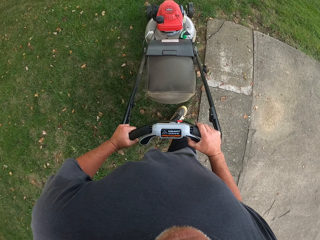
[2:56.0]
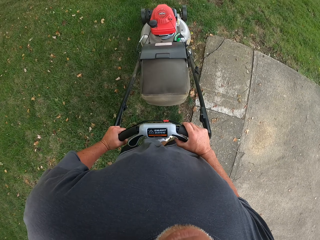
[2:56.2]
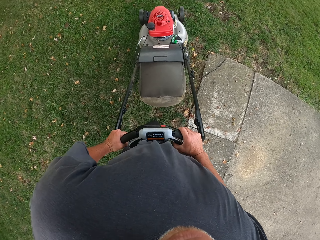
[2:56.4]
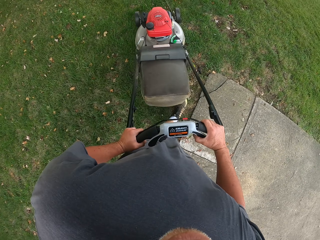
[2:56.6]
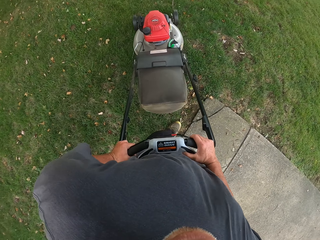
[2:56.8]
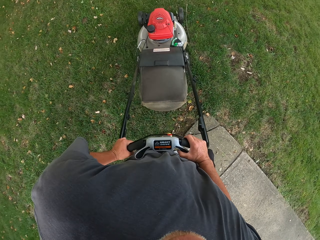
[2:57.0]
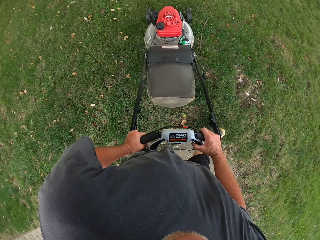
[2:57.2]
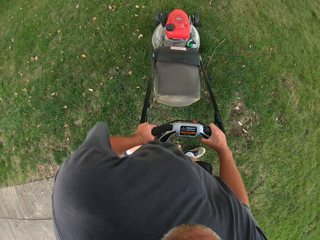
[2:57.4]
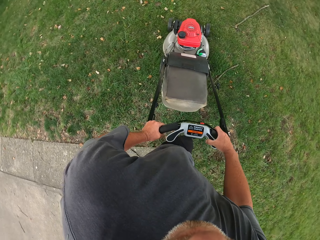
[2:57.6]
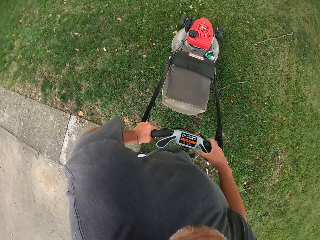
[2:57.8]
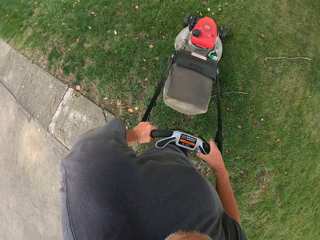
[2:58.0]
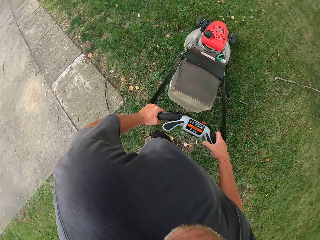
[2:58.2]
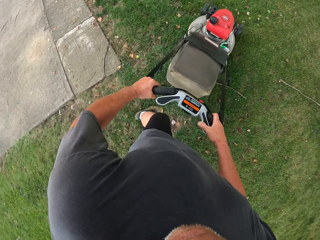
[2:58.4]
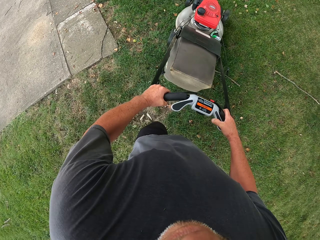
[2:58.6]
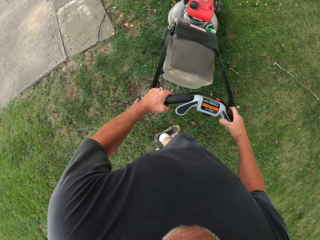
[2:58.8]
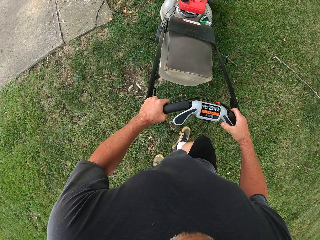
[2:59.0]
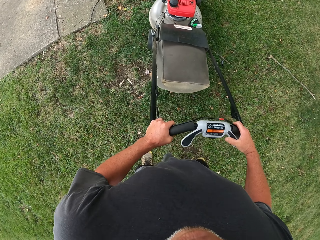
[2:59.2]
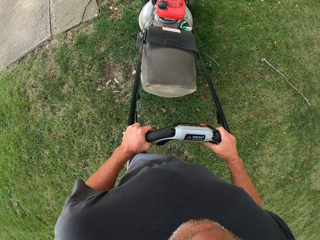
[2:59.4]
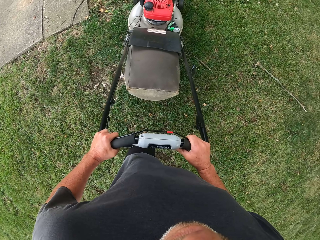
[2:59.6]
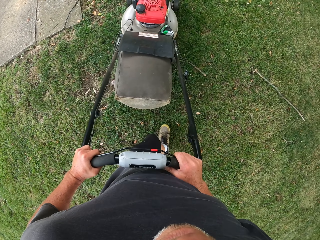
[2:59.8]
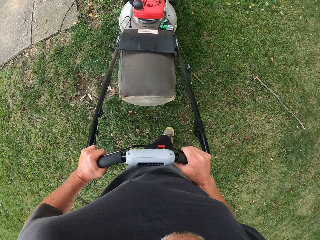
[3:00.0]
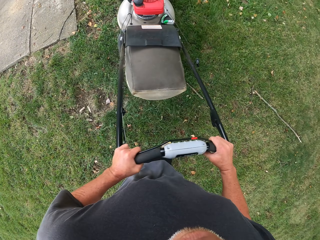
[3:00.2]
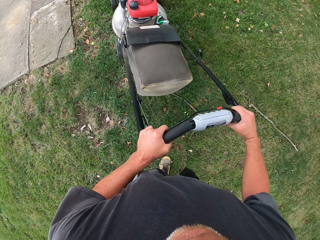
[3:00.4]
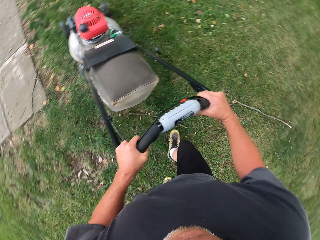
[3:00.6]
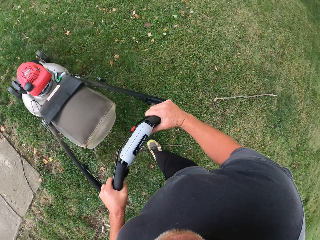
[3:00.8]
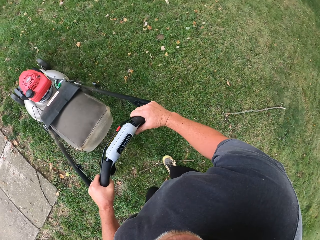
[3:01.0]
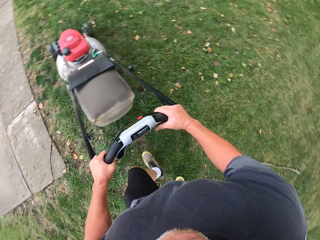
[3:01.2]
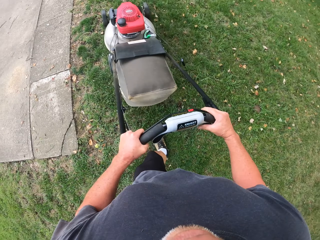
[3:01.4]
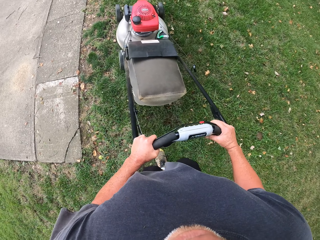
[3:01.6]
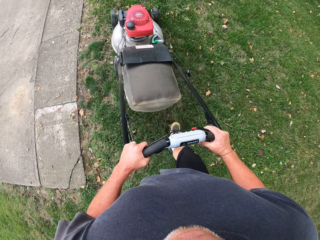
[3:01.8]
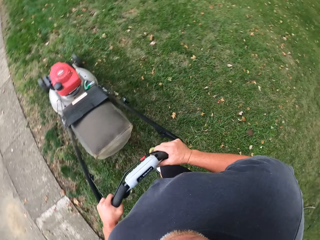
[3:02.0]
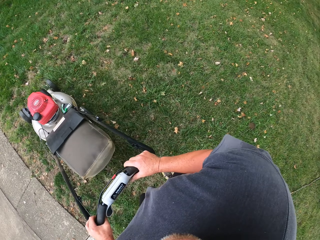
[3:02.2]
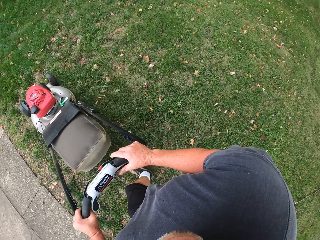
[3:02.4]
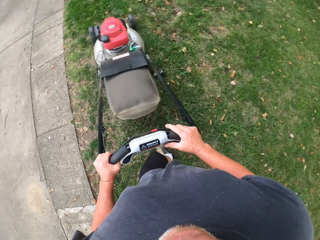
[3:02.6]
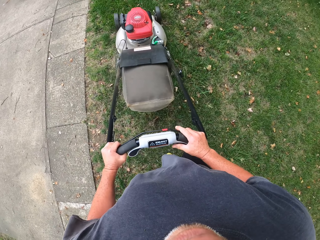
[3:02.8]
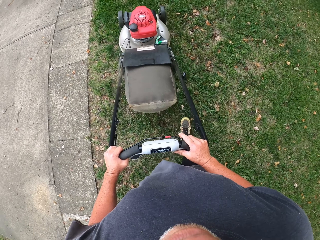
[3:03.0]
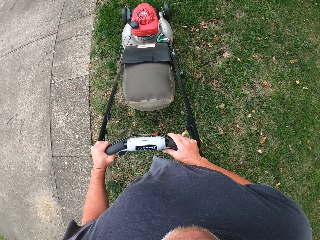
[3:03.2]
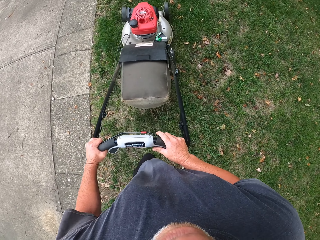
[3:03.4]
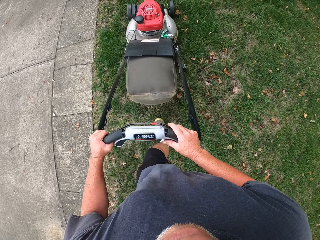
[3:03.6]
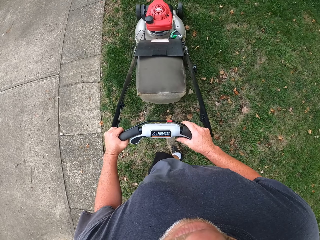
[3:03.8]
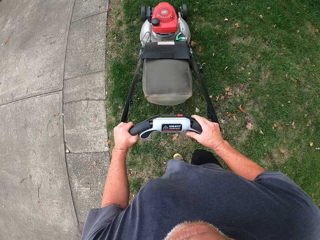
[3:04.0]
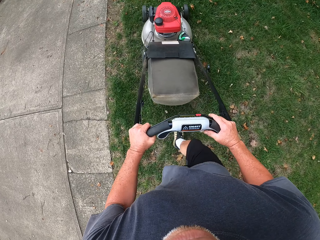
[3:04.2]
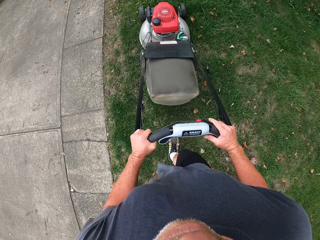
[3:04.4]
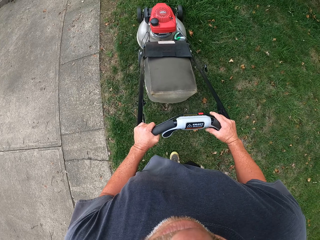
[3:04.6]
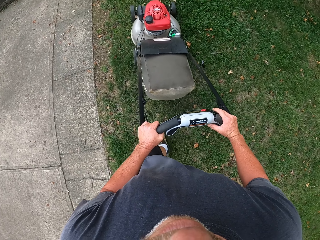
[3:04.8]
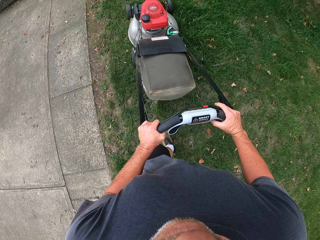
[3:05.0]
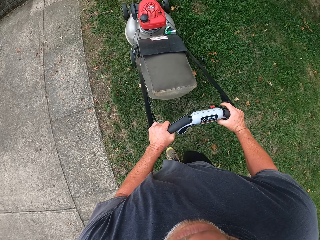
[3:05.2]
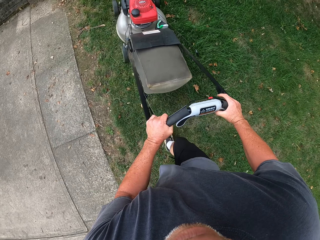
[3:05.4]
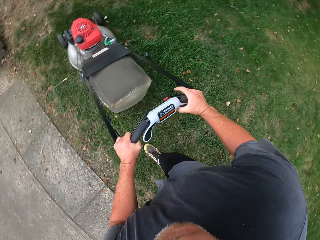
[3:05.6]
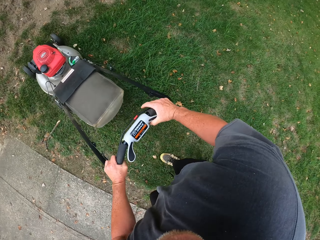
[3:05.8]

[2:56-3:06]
The camera wearer turns the lawn mower. They cut the grass with the lawn mower.

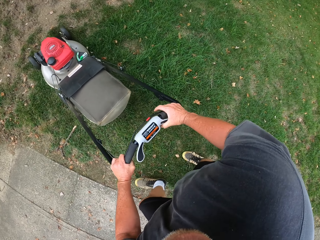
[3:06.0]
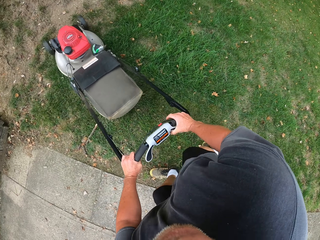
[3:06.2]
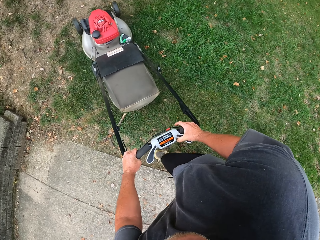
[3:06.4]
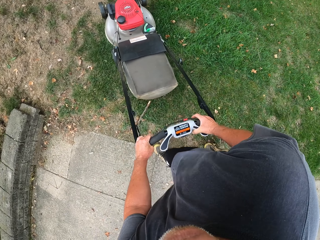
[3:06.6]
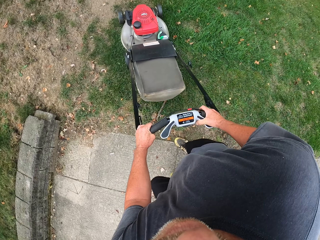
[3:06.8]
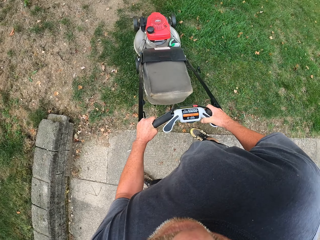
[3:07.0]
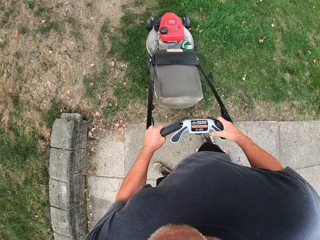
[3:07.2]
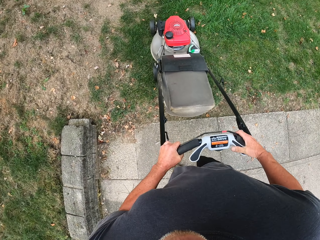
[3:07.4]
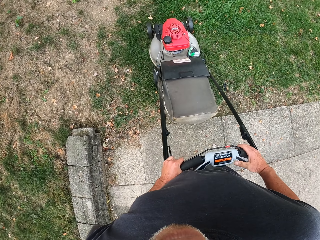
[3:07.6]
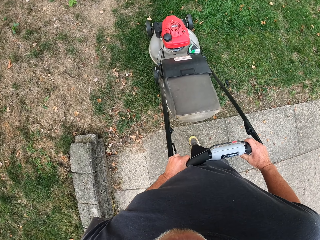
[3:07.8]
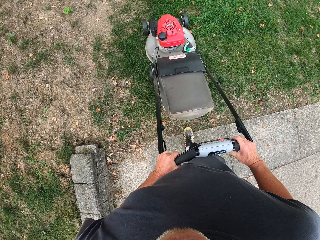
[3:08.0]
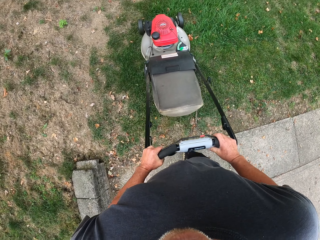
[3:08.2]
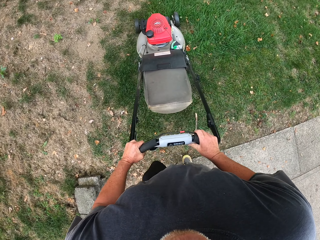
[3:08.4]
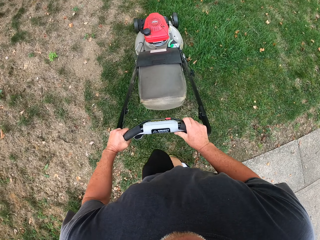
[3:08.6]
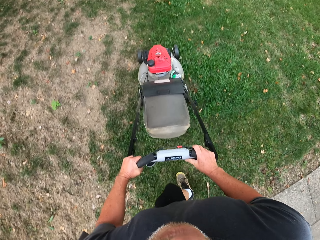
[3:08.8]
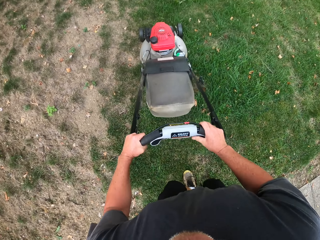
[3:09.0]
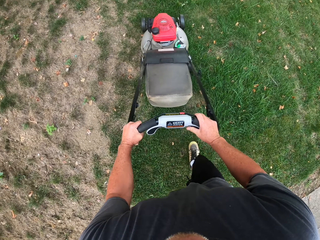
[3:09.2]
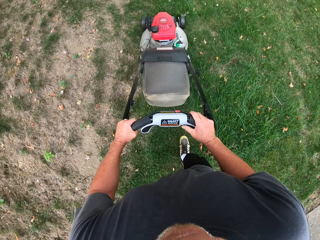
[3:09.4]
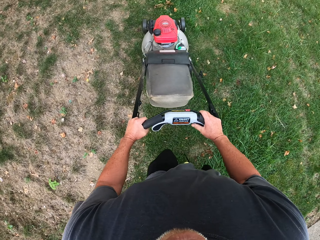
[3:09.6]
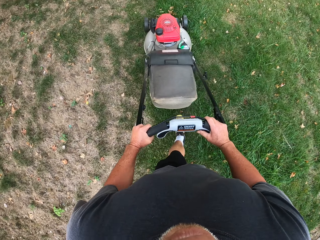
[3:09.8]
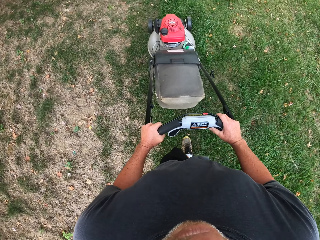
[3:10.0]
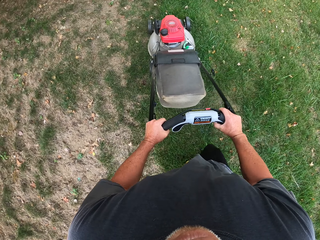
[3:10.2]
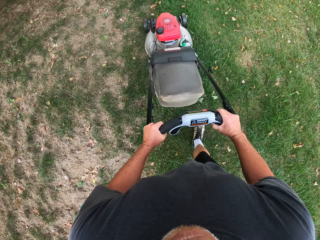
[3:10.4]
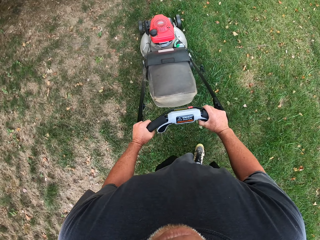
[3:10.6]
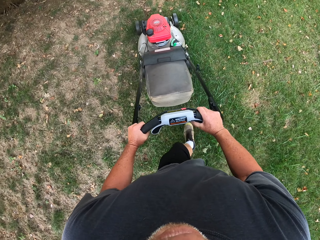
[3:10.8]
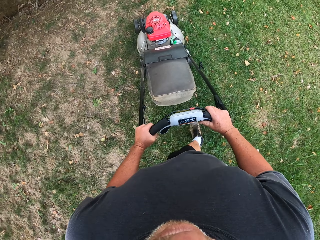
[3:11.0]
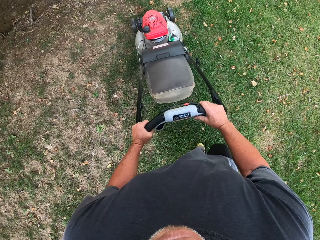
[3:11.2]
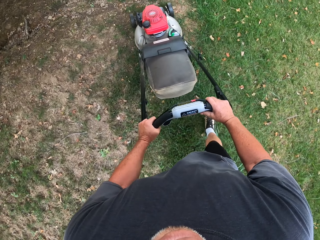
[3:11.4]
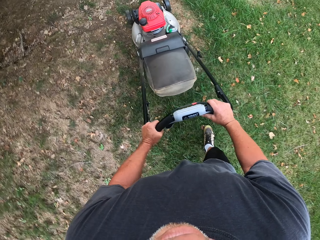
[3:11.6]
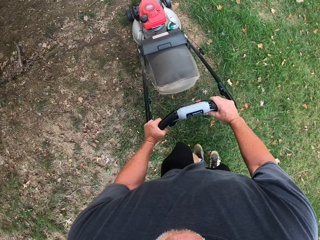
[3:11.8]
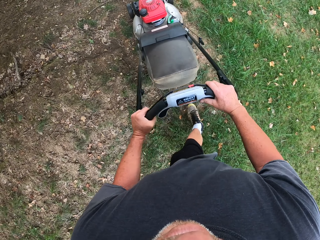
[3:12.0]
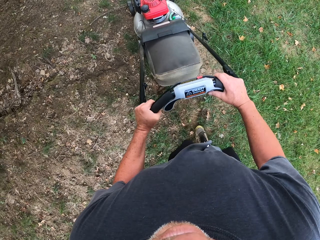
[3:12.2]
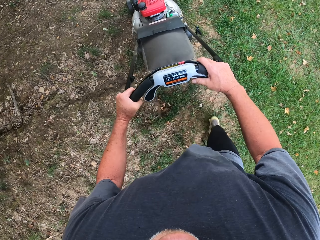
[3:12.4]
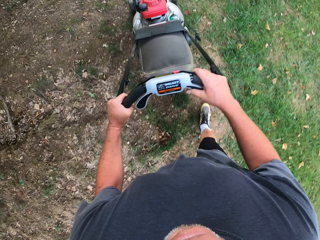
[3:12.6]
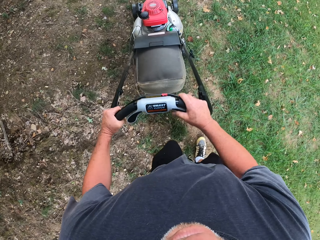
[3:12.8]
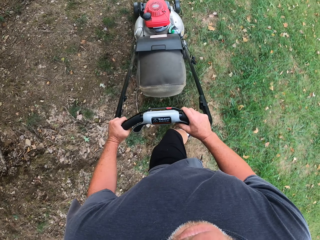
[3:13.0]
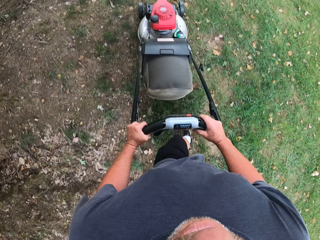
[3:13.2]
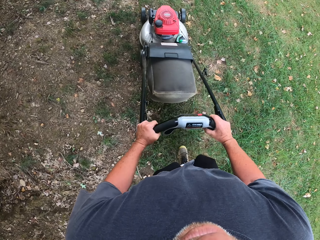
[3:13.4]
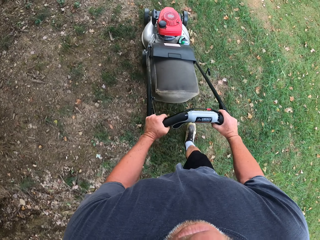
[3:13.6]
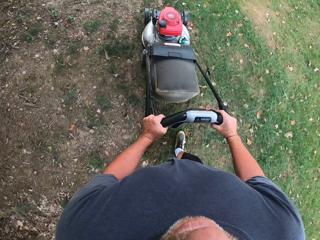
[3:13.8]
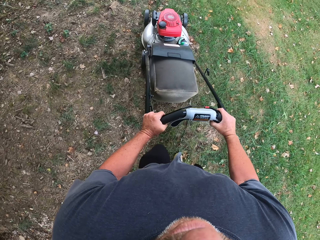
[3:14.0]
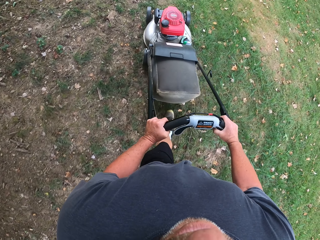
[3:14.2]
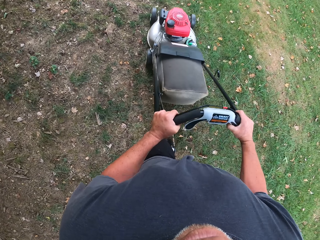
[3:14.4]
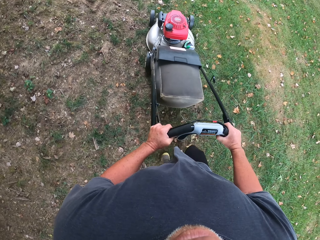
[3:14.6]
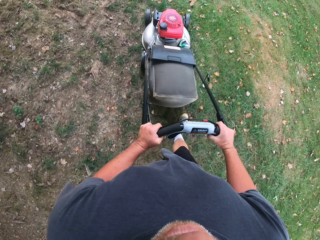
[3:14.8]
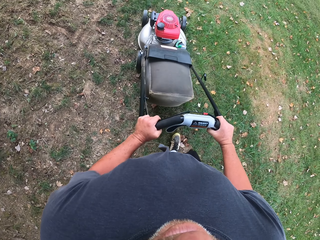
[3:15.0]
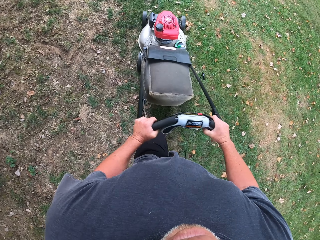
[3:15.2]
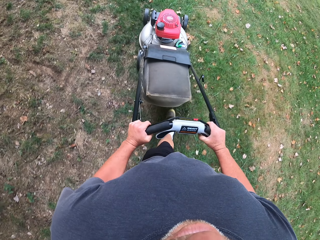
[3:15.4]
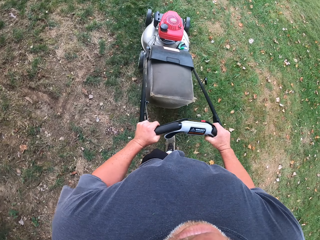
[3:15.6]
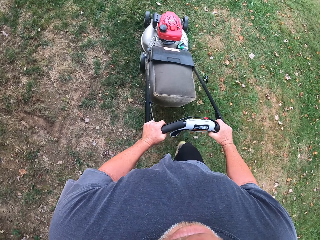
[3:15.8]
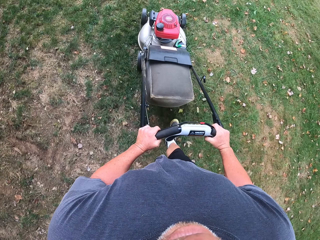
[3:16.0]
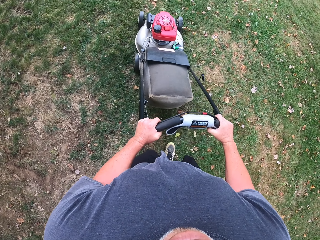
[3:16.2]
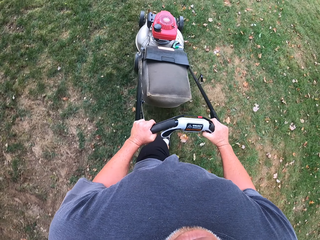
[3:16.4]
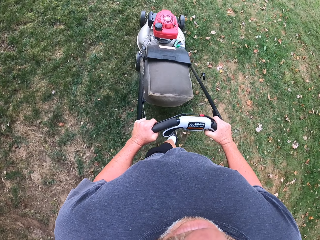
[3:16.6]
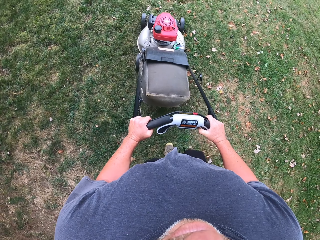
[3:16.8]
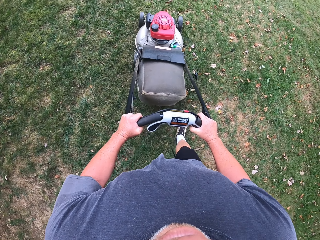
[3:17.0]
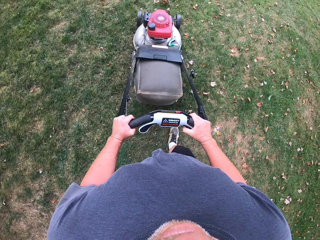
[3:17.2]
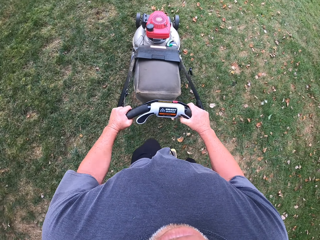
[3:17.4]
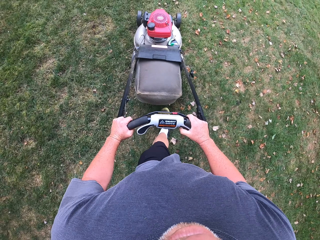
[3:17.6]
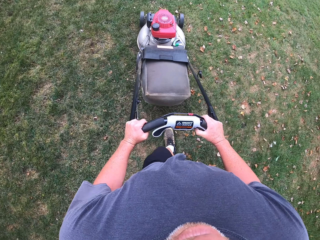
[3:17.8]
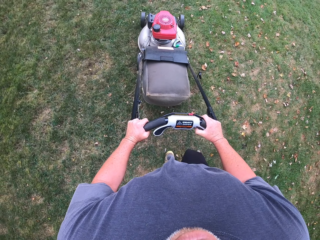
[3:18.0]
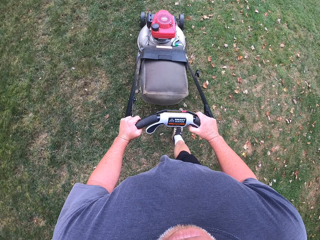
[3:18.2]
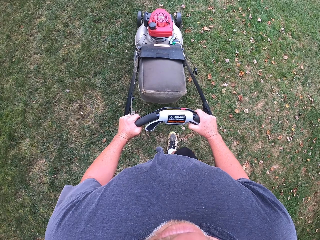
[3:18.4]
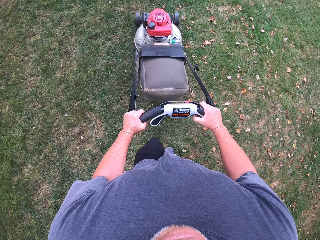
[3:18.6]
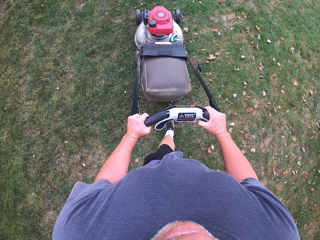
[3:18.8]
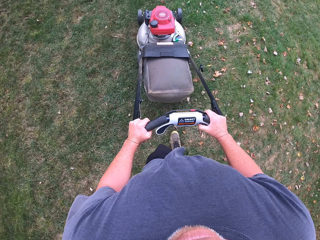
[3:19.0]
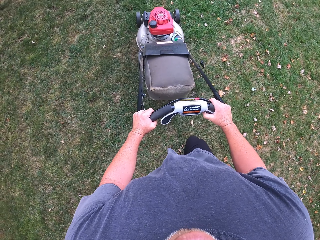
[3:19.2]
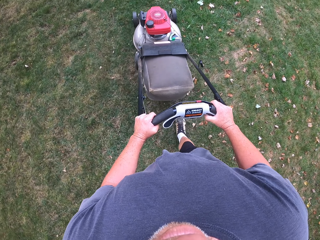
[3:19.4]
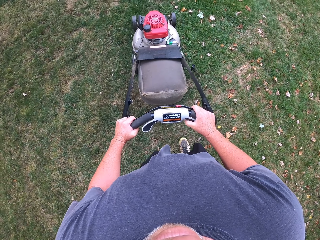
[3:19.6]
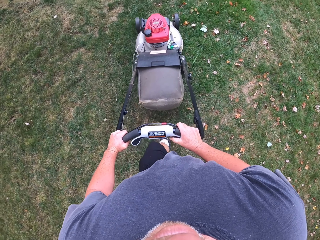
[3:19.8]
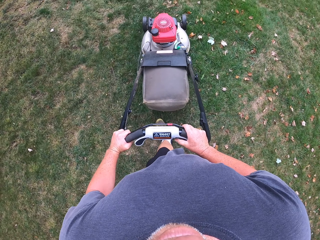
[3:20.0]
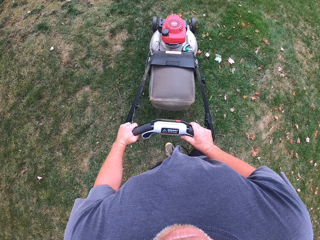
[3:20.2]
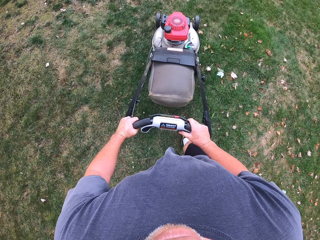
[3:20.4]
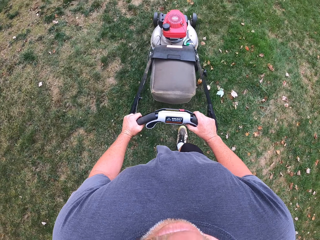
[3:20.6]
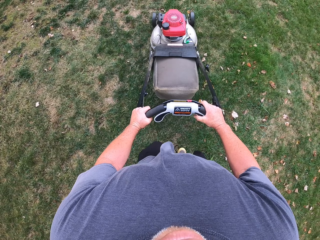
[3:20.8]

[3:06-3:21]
The camera wearer turns the lawnmower. They reverse the lawnmower and cut the grass with the lawnmower.
